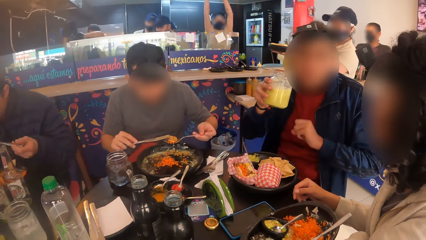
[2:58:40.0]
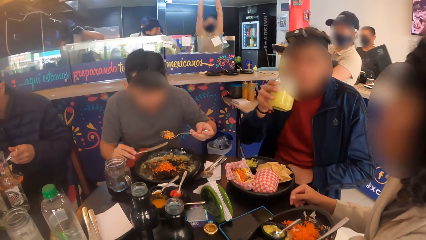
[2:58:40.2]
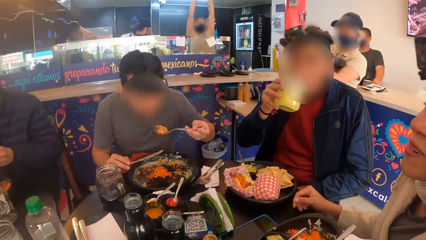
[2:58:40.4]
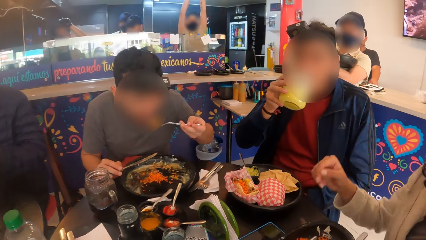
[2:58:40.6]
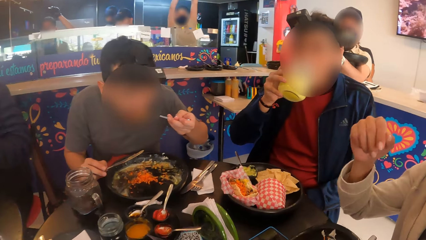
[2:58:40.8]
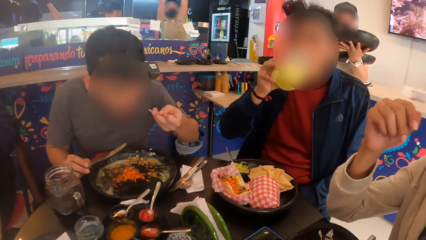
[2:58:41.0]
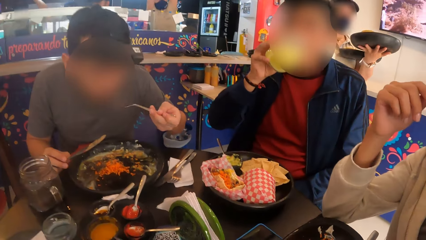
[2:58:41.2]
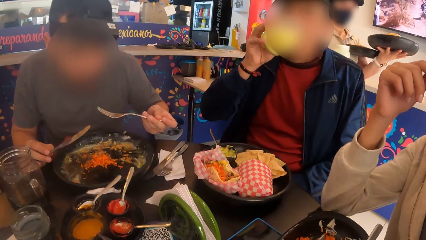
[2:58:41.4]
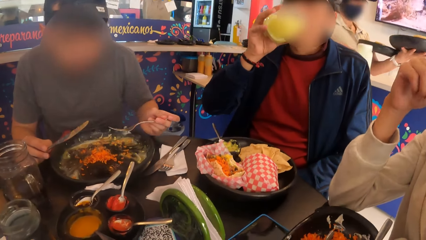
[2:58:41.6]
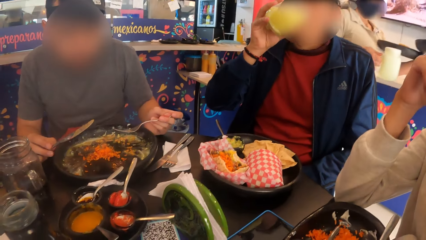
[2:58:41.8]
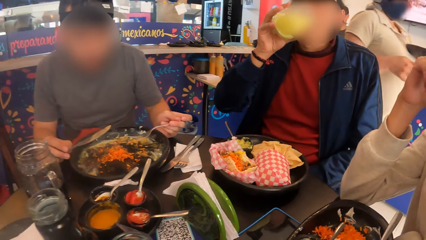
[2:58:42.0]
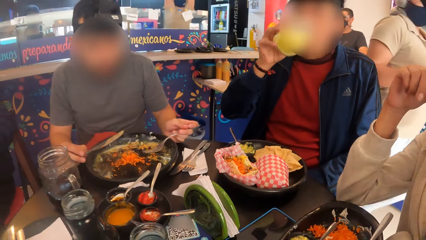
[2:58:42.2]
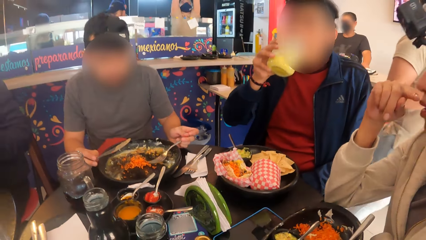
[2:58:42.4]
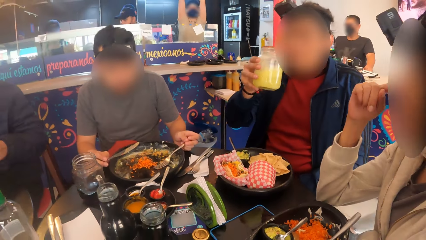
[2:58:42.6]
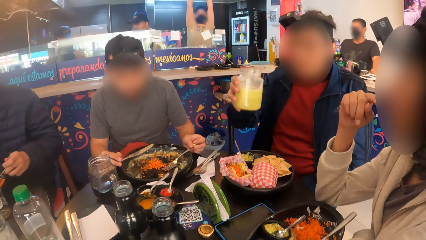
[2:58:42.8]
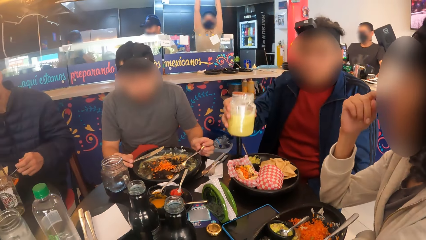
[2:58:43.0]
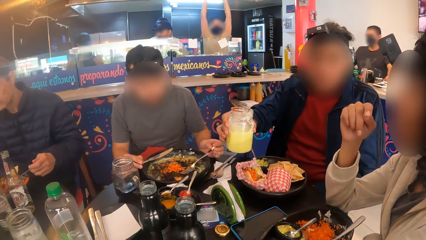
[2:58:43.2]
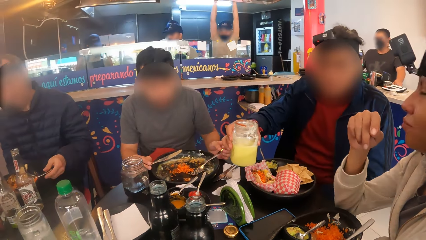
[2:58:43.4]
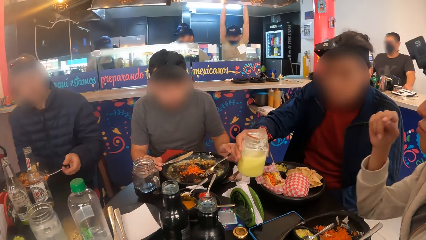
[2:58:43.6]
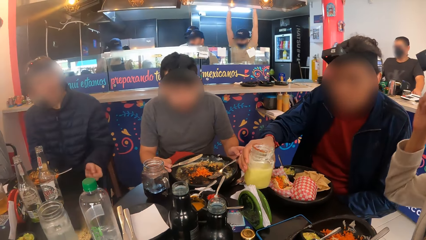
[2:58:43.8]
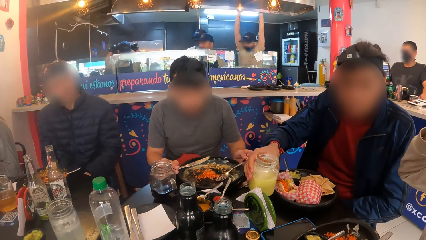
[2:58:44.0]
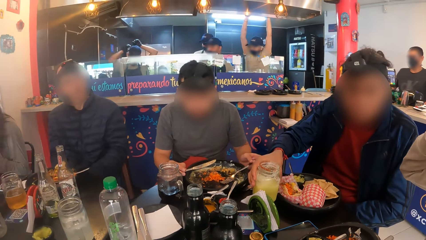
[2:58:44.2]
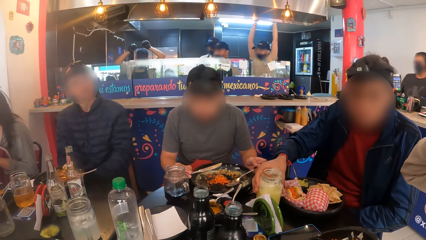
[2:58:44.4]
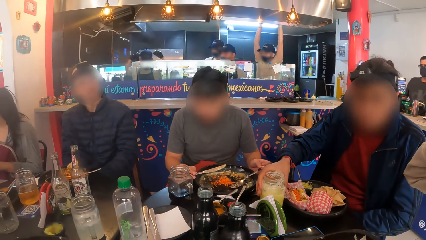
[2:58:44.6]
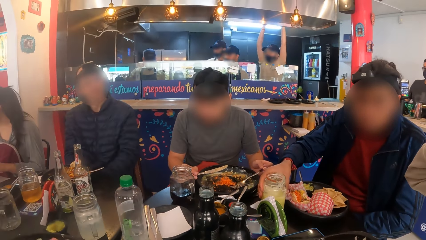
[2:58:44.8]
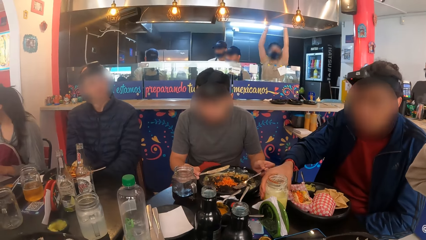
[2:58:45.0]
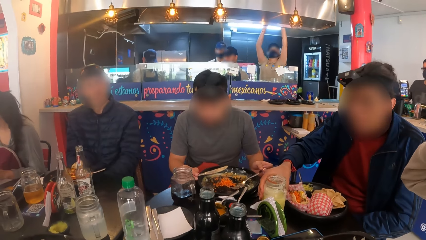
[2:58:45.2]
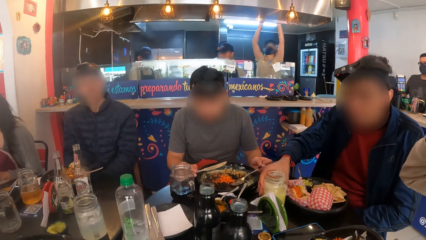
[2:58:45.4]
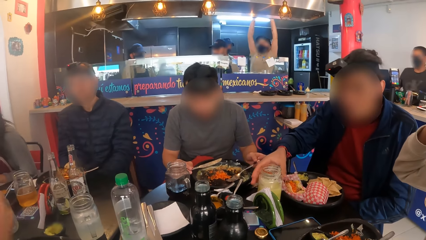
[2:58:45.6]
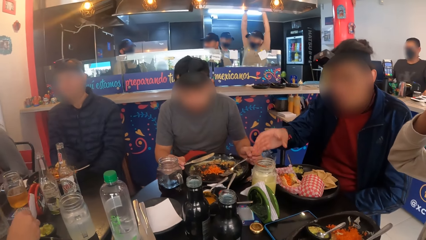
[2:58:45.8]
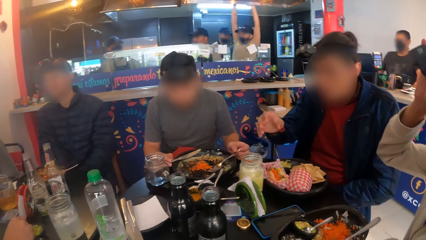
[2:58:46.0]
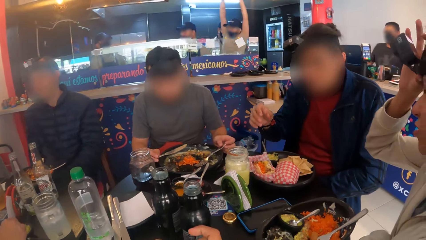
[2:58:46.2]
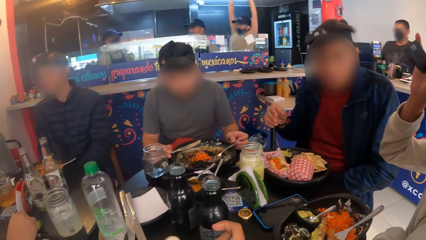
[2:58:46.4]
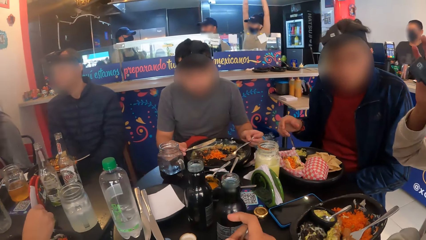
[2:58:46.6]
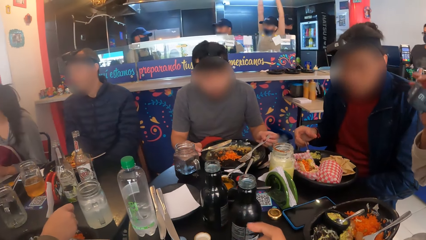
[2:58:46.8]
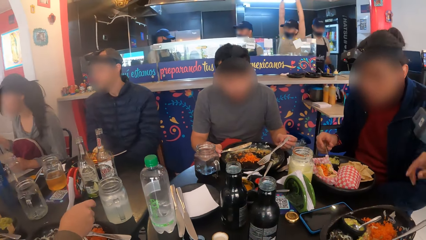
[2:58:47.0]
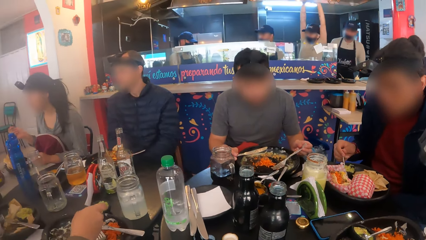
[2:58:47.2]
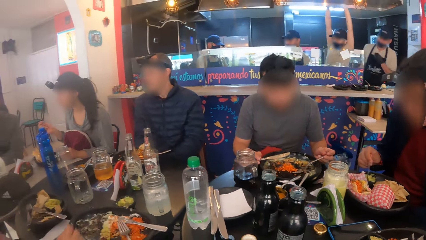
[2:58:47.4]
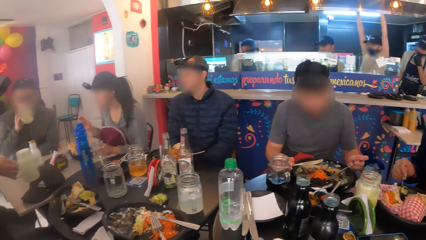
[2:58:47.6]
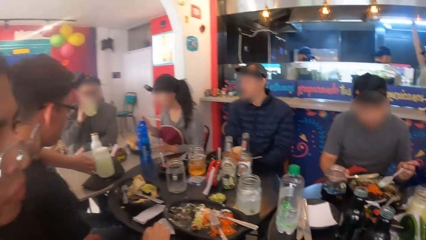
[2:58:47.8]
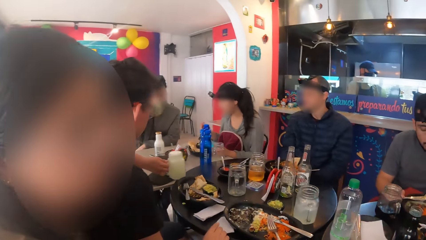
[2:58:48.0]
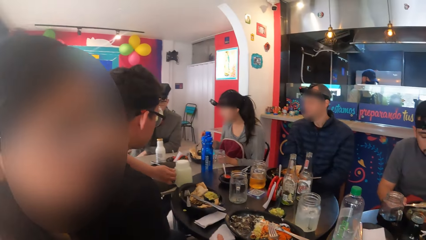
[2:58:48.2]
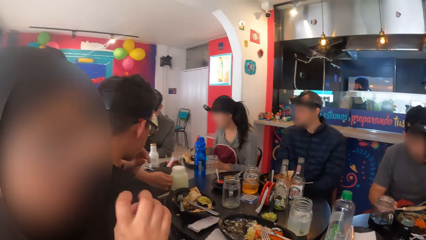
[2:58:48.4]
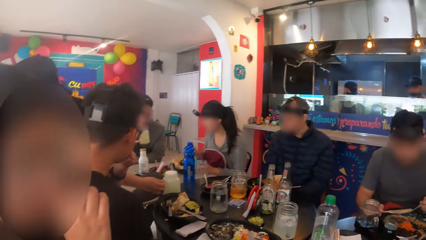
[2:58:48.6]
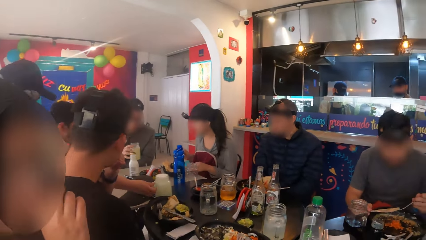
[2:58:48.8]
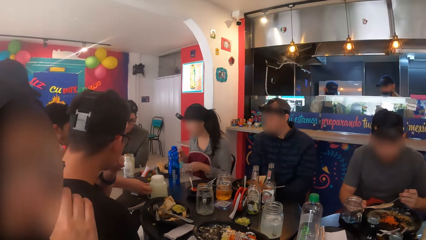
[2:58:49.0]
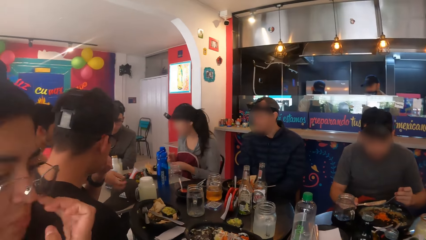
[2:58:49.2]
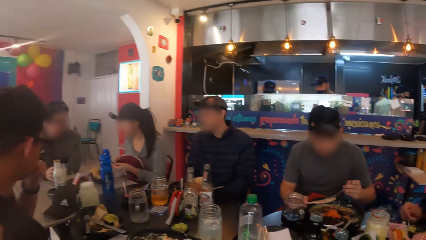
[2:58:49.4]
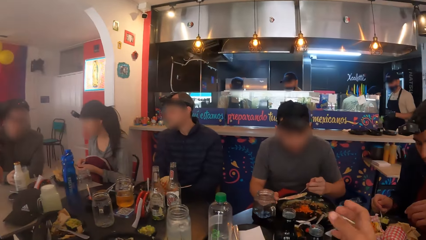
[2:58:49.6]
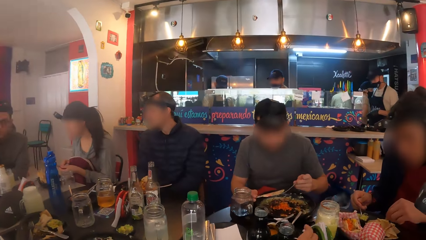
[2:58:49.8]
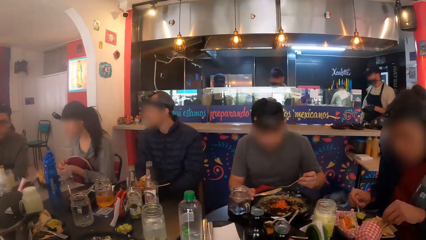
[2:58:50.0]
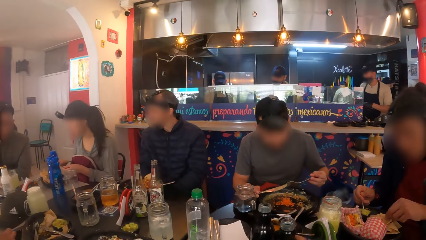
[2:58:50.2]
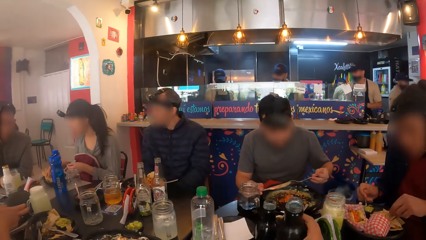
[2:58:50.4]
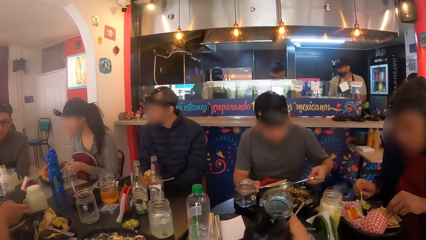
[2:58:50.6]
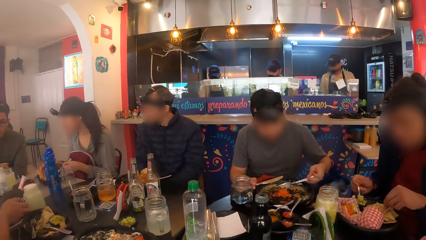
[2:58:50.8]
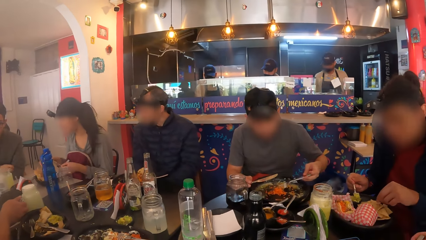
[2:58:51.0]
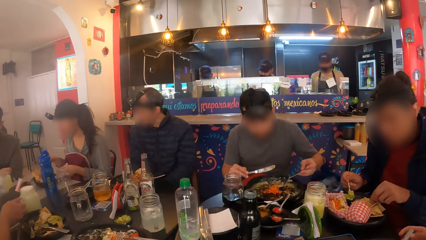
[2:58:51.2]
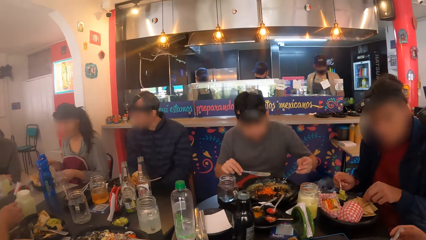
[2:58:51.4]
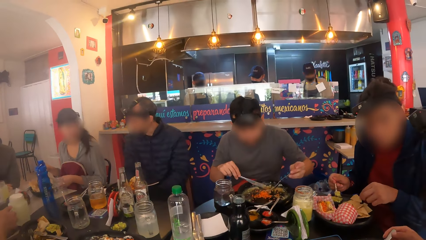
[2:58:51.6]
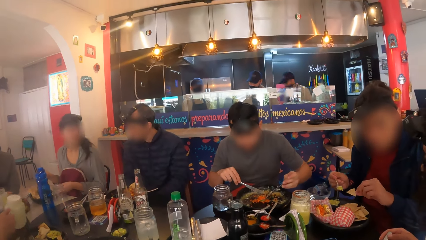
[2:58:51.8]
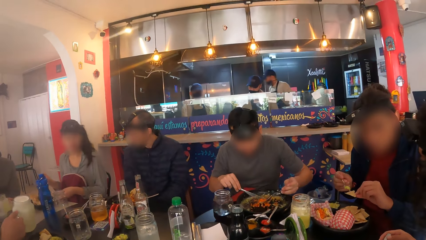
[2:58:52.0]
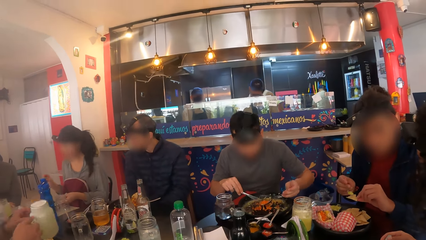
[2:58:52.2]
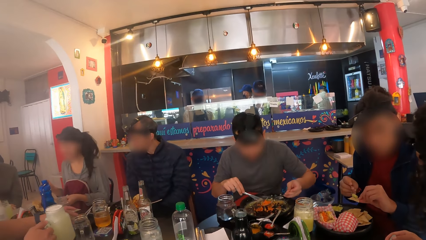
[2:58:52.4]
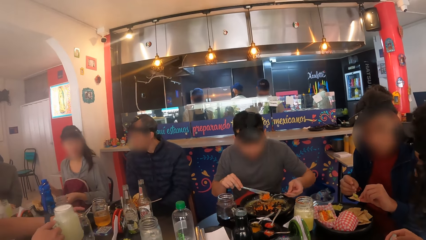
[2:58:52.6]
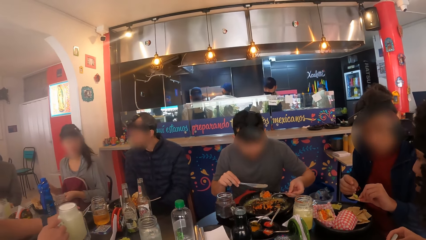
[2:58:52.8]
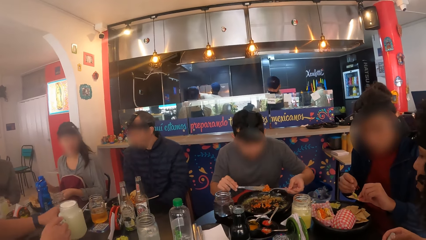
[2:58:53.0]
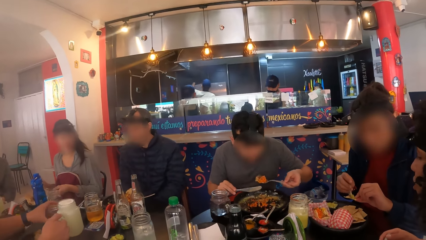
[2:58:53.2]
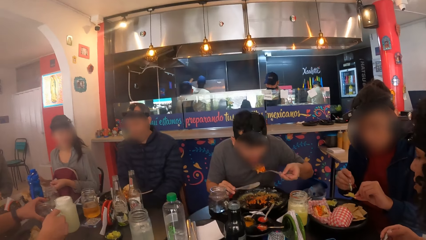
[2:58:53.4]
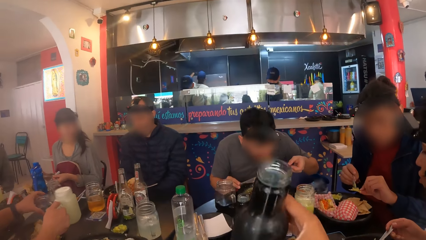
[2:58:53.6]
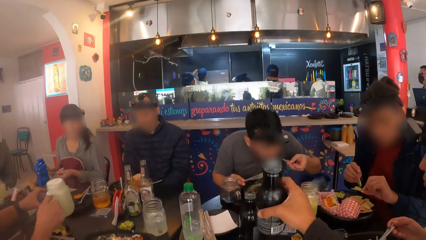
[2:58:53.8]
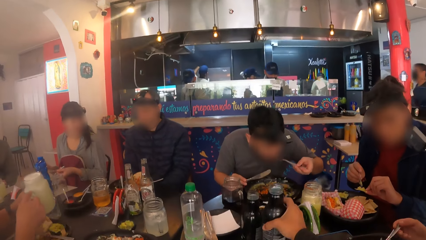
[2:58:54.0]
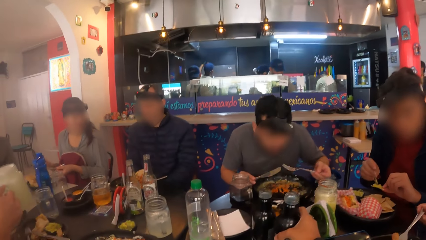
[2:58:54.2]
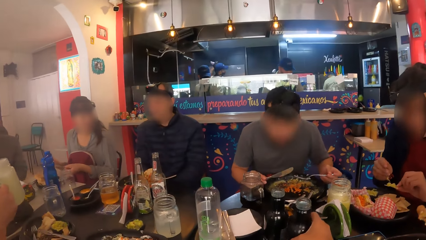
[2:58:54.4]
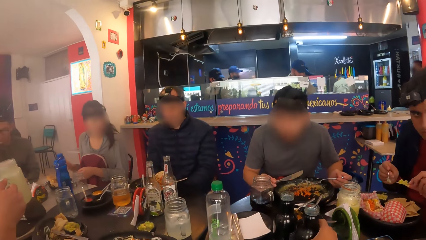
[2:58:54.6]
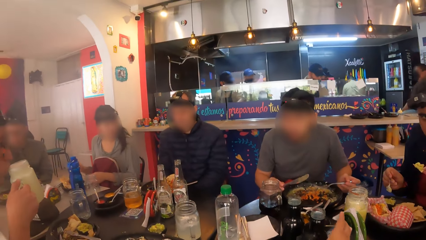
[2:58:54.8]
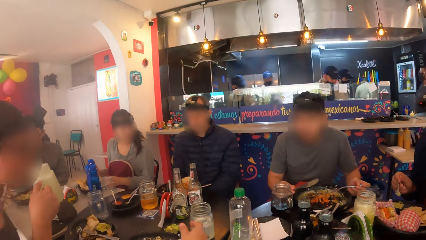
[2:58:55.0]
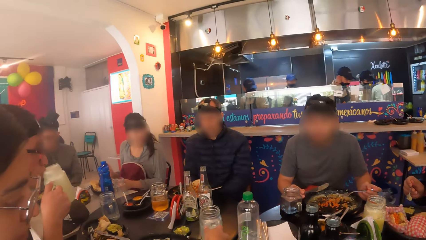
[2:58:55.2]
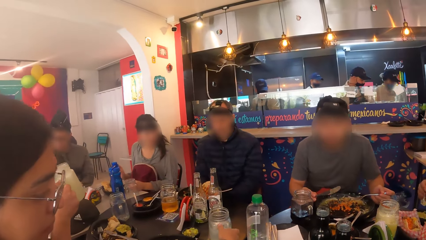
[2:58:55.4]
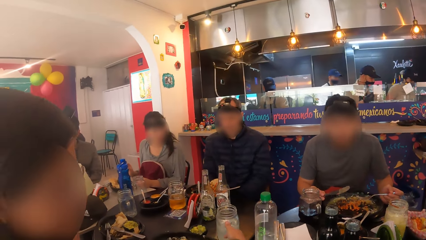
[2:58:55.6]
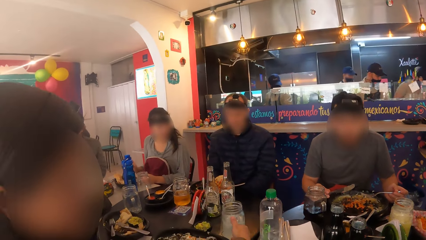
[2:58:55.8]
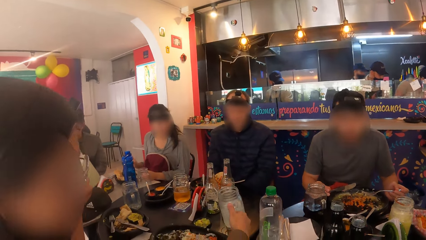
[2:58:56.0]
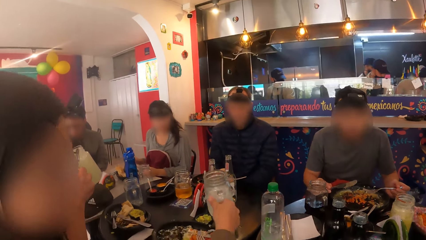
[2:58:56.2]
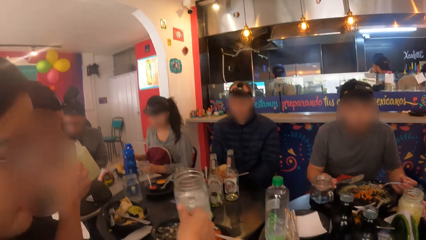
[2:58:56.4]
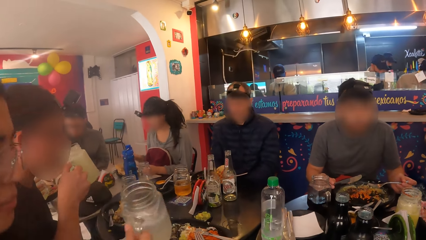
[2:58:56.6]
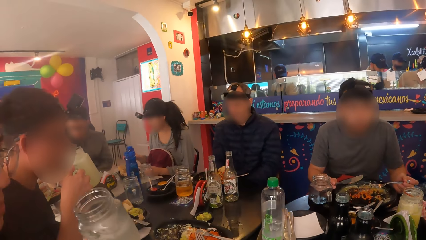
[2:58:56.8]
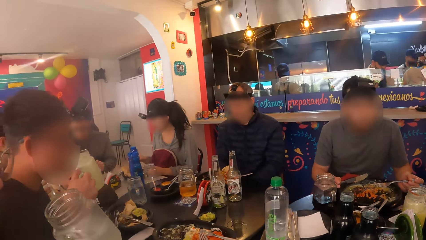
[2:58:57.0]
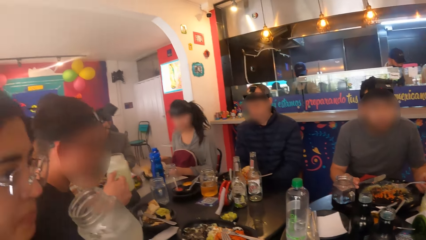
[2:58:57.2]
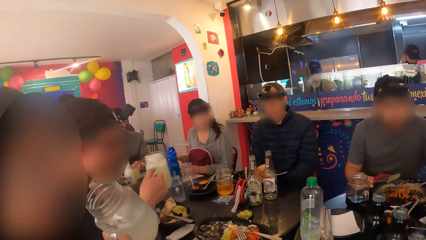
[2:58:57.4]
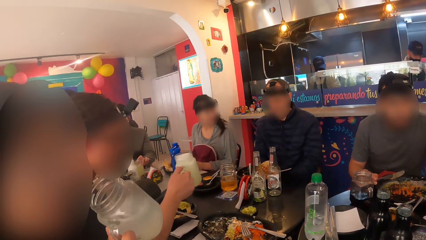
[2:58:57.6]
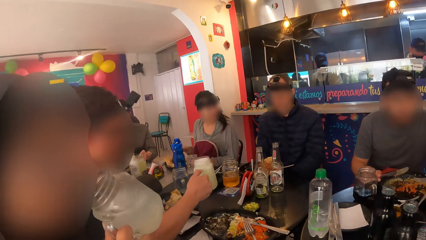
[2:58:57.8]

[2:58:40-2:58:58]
The man drinks from the cup in his right hand. The man drops the cup of drink on the table with his right hand. A waiter drops a cup of drink on the table with his right hand. The camera wearer picks up the bottled drink from the table with his right hand. Another man picks up the cup of drink from the table with his right hand. The other man moves the empty cup on the table with his left hand. The camera wearer drops the bottled drink on the table with his right hand. The woman picks up the cup of drink from the table with her right hand.
